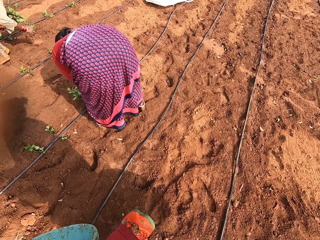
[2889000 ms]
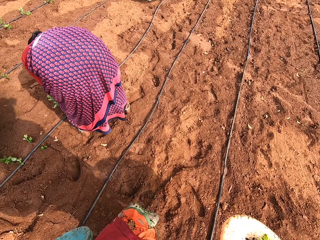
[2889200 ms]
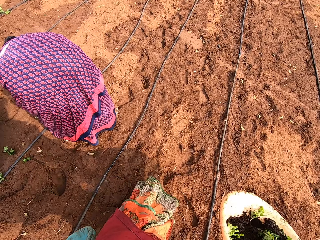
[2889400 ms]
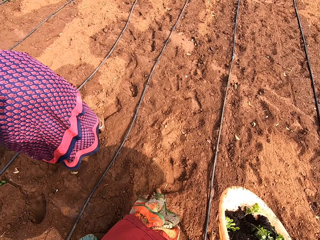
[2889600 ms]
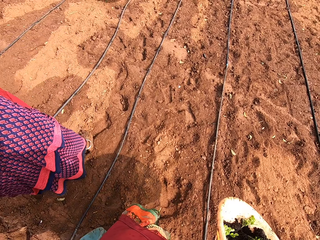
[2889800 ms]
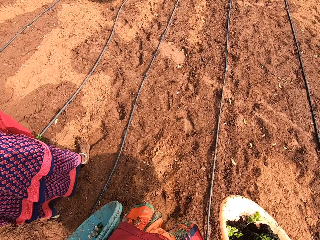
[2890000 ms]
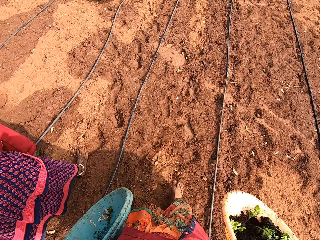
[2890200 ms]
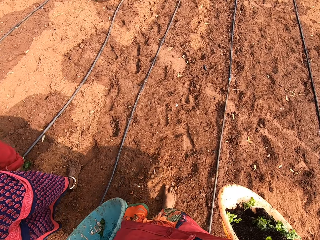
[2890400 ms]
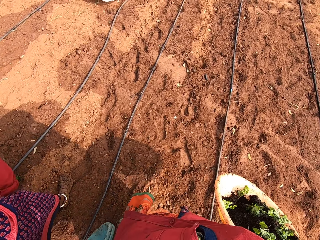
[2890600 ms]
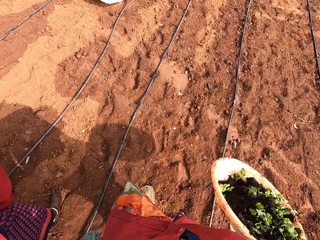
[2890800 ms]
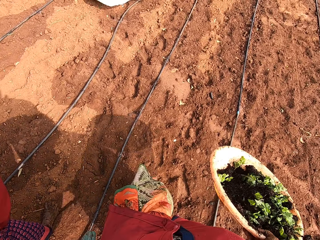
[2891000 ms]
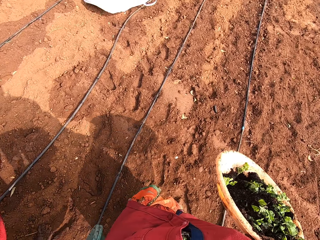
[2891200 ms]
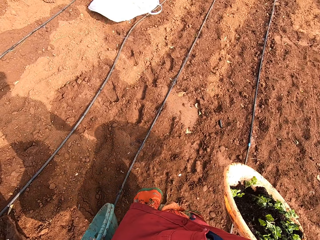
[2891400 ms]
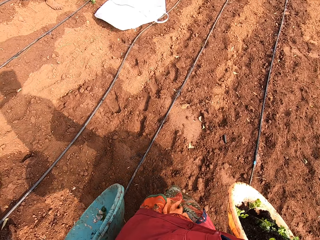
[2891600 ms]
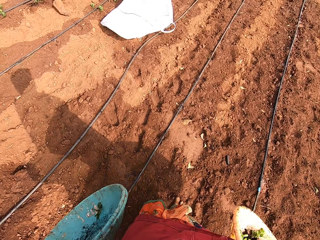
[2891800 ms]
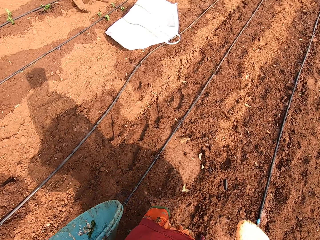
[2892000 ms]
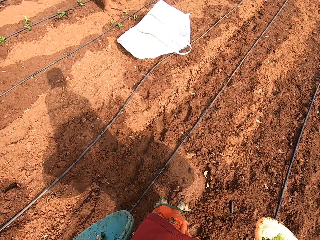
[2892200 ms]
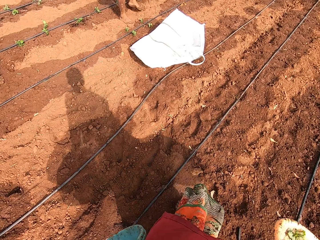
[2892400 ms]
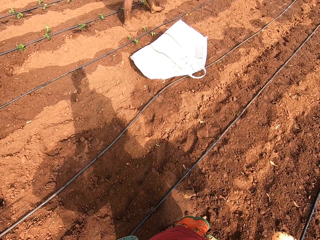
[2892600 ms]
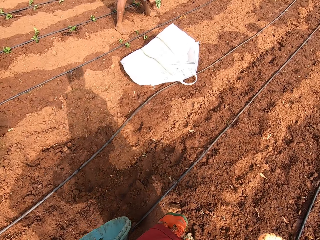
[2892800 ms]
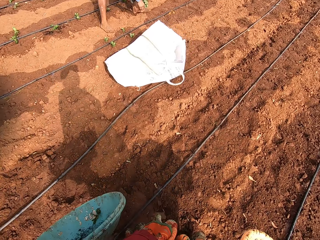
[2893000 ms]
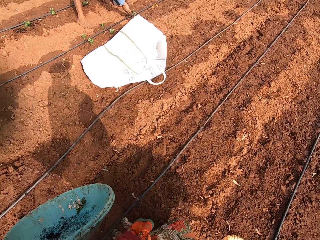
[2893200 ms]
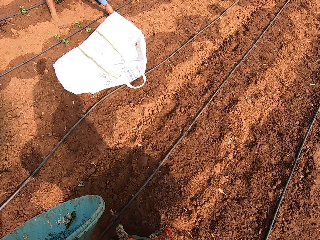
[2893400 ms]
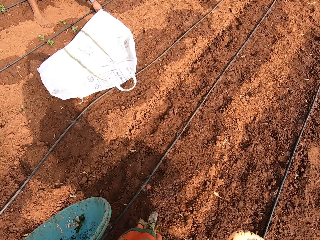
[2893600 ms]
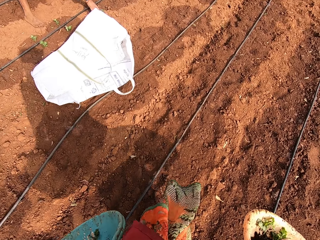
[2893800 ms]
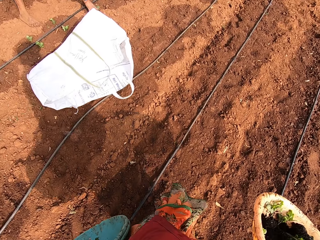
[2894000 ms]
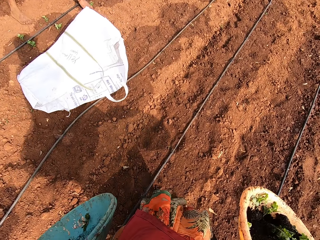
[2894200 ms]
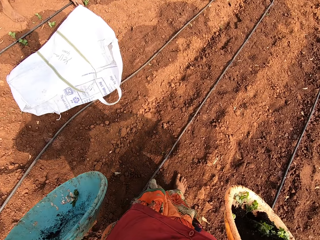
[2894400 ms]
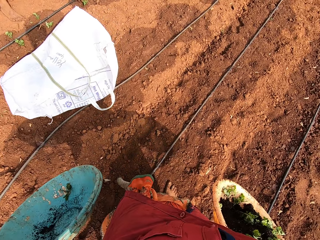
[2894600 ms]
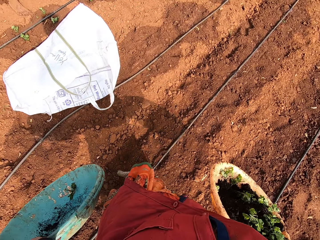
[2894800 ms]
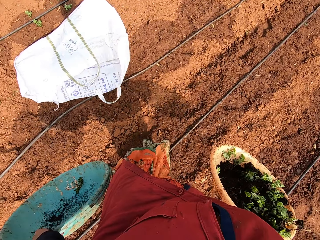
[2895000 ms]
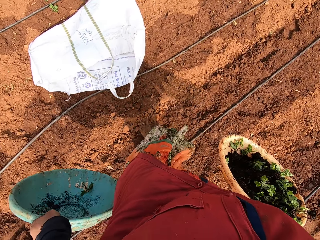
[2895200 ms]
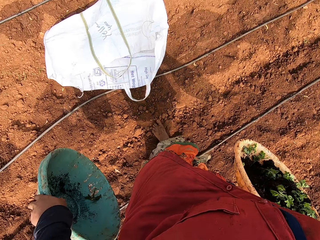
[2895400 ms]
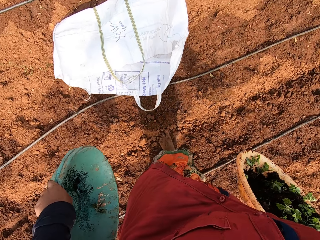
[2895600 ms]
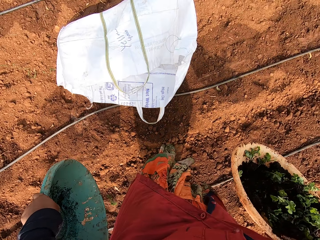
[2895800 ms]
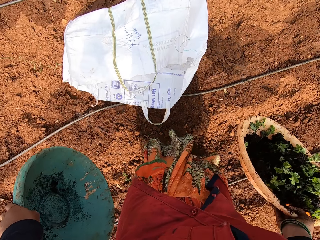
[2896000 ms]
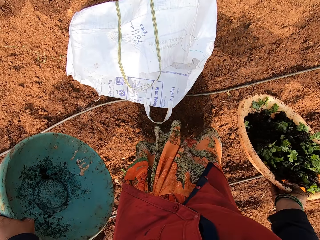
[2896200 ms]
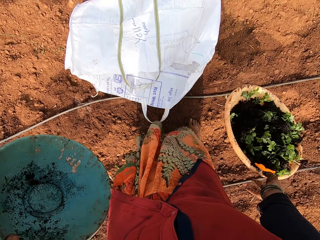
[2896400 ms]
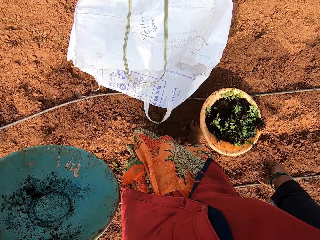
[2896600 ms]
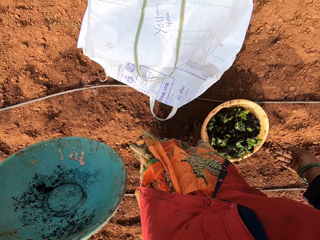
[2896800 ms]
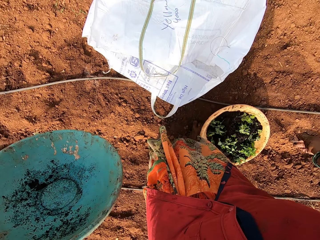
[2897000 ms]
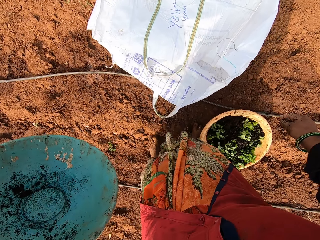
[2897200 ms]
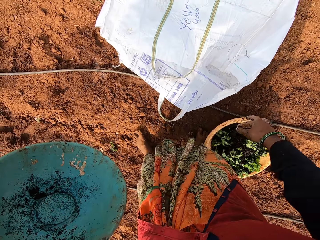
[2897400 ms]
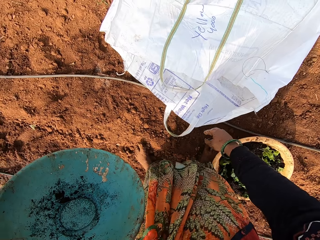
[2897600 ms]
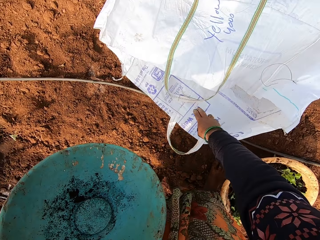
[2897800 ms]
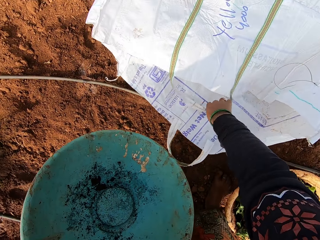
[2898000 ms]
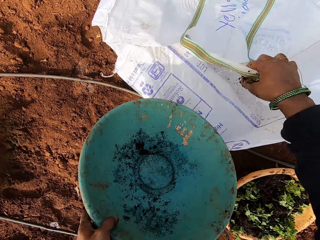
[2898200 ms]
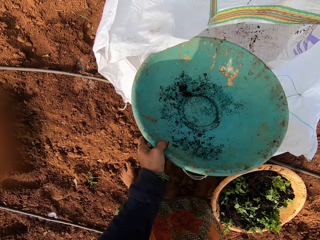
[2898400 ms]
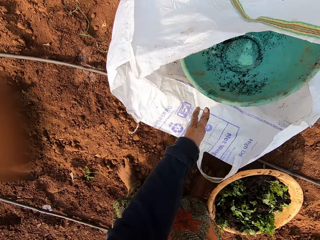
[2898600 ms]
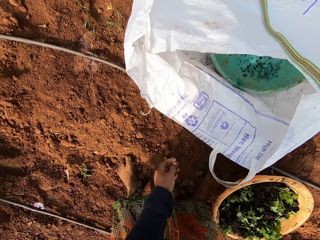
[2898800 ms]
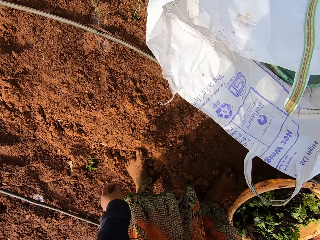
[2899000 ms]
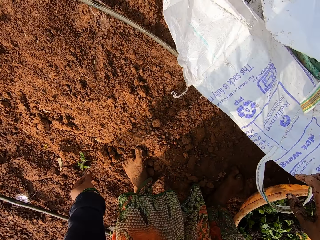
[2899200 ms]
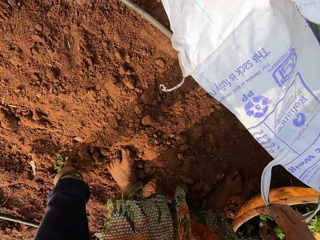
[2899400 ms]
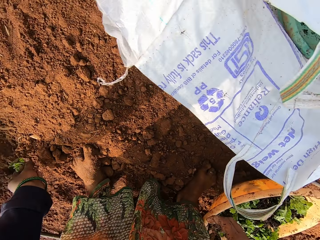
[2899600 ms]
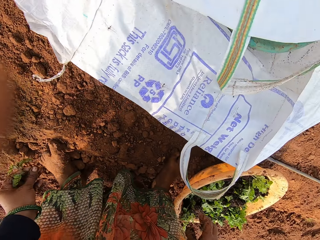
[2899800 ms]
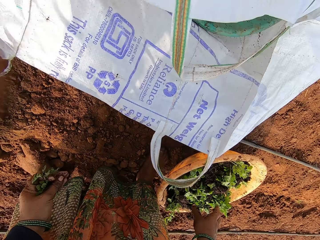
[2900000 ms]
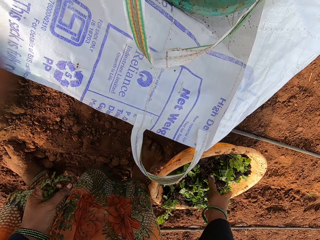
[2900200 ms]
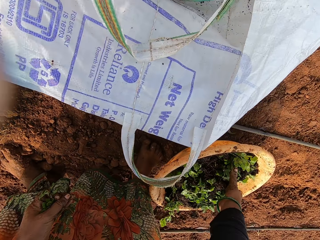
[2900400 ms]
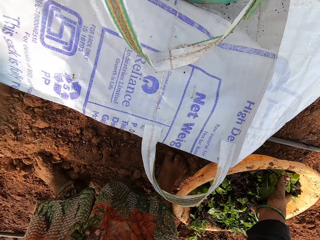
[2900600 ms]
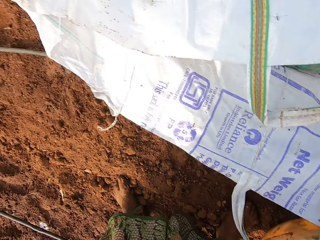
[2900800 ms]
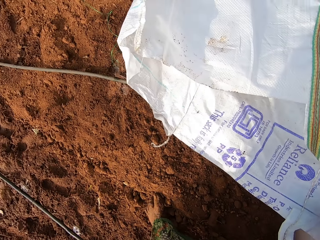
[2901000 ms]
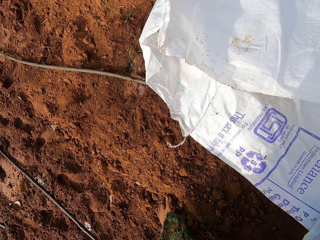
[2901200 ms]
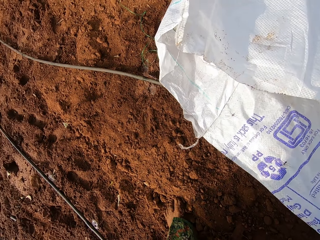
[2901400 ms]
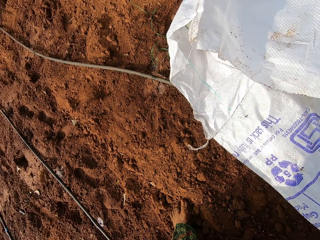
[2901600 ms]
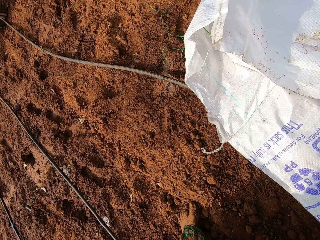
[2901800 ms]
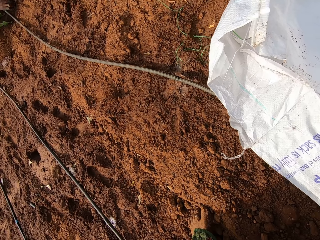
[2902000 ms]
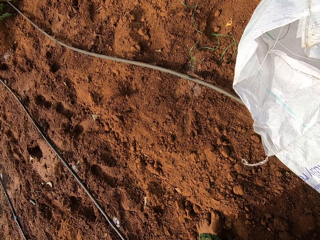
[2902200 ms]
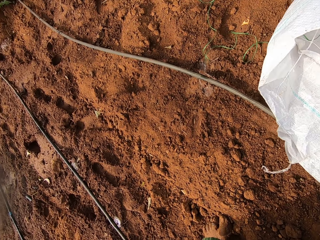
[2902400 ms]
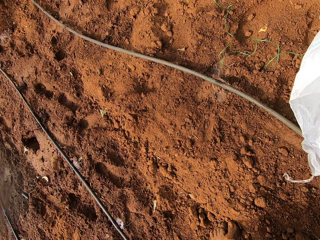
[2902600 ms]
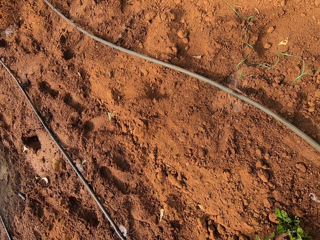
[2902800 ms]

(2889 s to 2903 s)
A person puts the plant on the soil. A man walks on the soil. He plants a seedling in the ground with his right hand. The camera wearer turns a seedling from the bucket or basin in her left hand on the ground. She drops the bucket in her right hand on the ground. She opens a sack on the ground with her right hand. She puts the bucket in her left hand into the sack. She picks up a seedling from the ground with her left hand. She picks up some seedlings from the bucket on the ground with her right hand. She puts the plant in the basin.

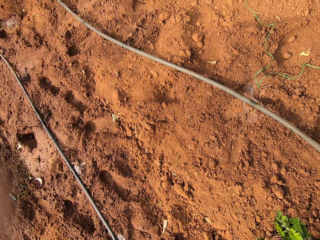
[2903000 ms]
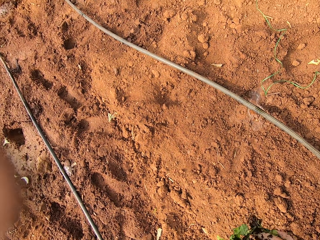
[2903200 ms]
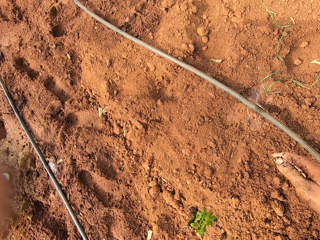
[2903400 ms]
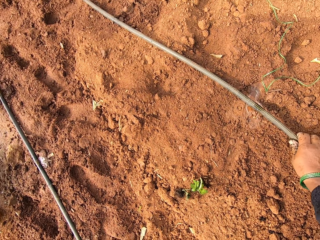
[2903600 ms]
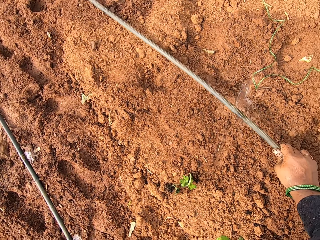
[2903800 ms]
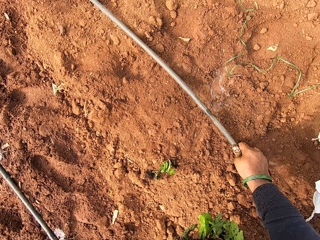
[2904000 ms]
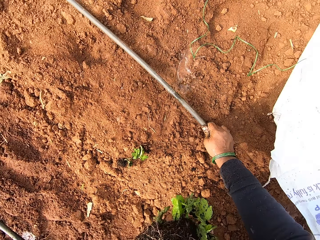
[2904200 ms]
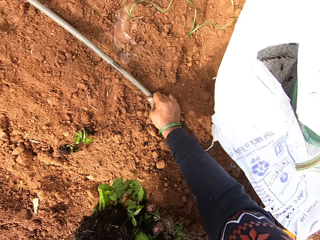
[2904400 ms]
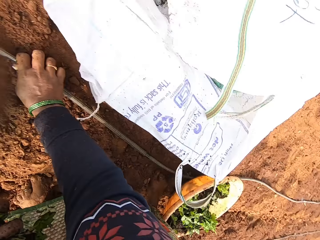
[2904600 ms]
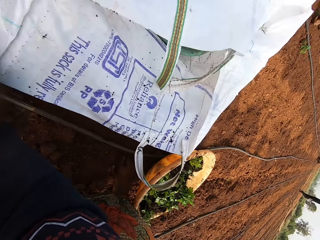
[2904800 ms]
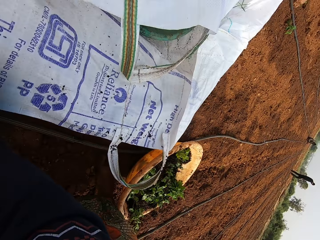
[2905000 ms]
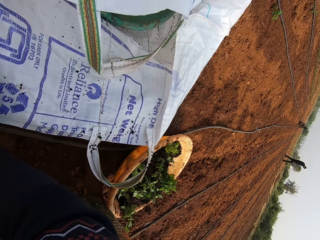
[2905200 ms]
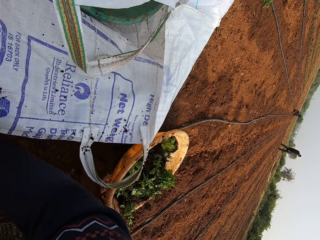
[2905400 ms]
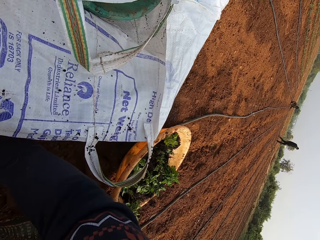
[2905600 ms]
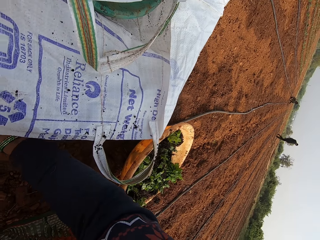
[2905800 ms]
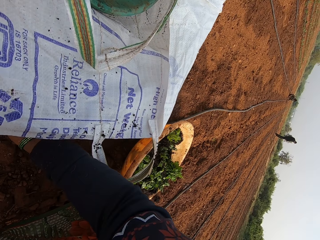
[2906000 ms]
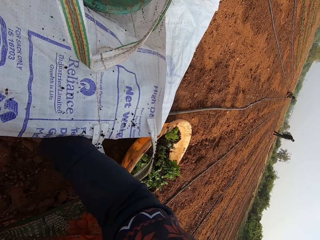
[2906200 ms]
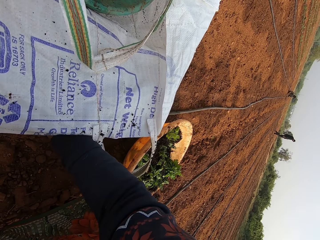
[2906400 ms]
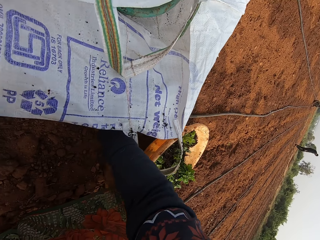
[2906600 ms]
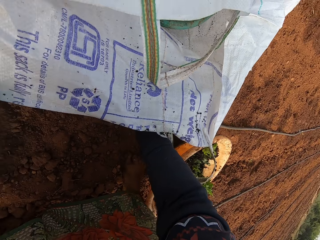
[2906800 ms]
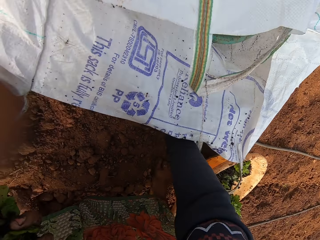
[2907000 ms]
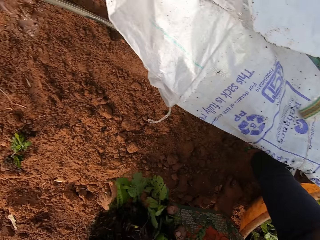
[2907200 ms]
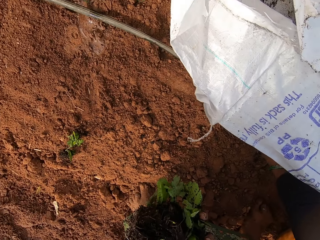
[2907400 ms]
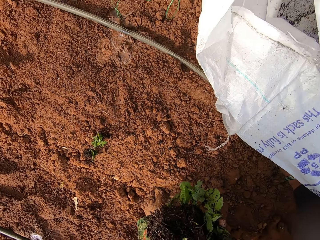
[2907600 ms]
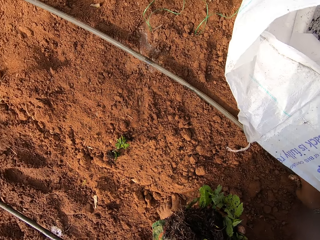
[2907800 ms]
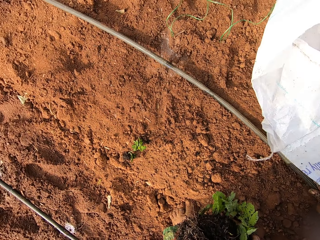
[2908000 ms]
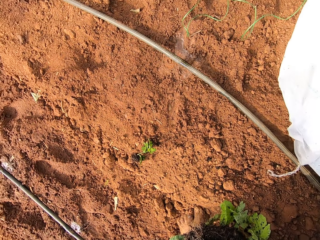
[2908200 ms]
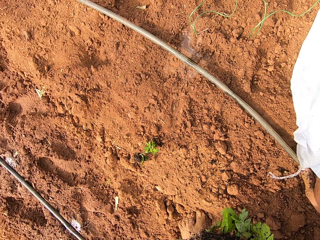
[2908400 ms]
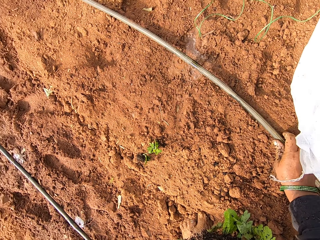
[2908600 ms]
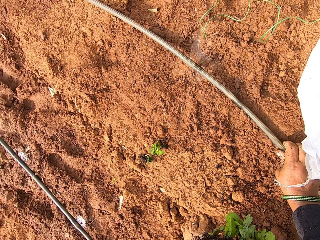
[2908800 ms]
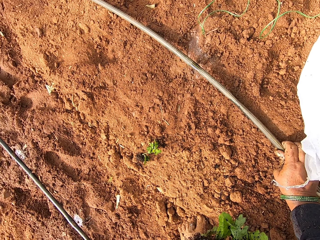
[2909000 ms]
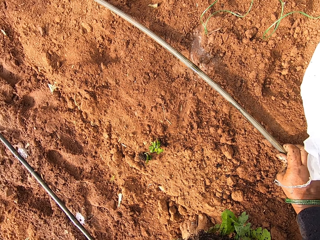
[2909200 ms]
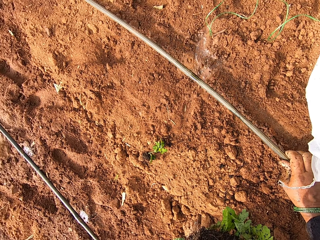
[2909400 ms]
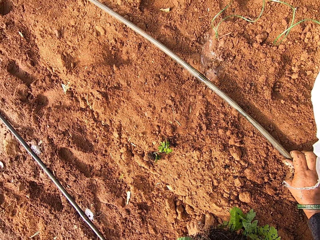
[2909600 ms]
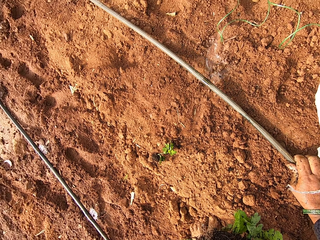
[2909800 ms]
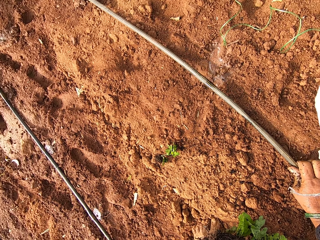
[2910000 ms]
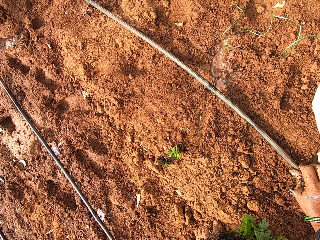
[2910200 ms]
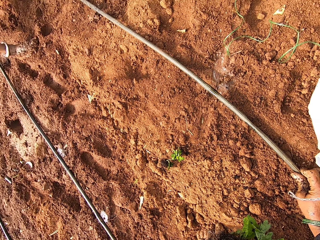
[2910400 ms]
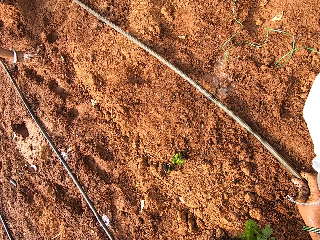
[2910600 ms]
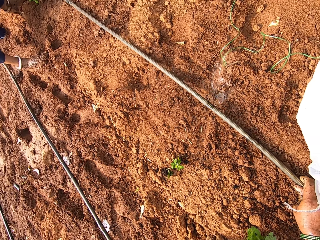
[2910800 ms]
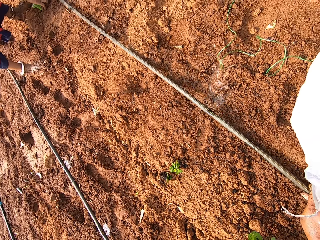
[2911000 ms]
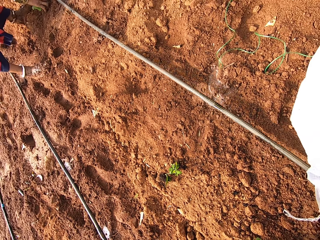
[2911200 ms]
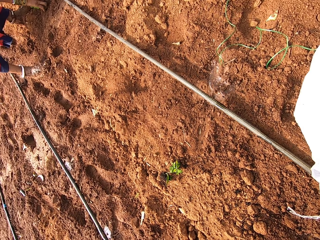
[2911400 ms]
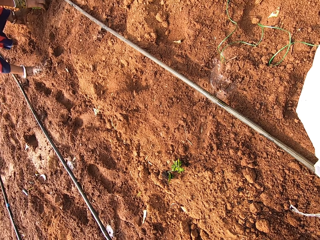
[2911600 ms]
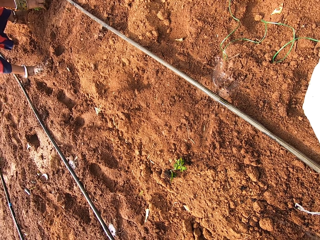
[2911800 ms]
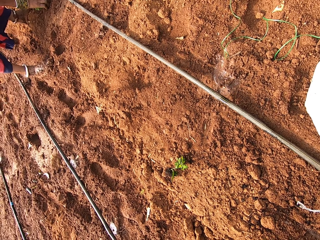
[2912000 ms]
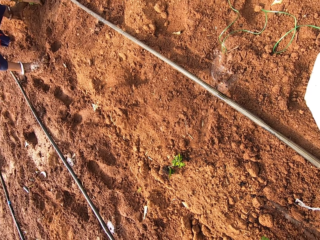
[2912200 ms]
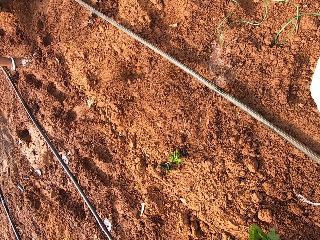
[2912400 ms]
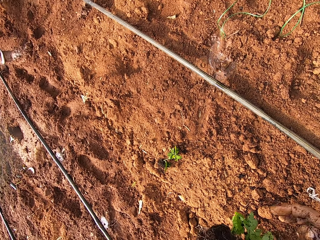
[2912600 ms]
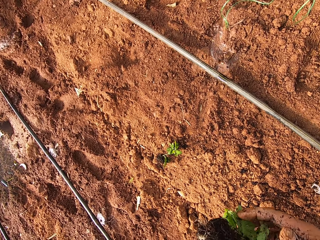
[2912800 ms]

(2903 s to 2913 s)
The camera wearer drops a seedling on the ground with her right hand. She adjusts the irrigation pipe on the ground with her right hand. A woman plants a seedling in the ground with her right hand.
